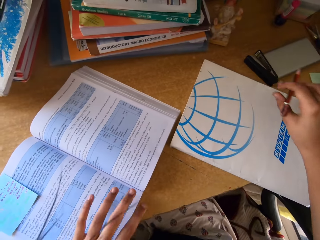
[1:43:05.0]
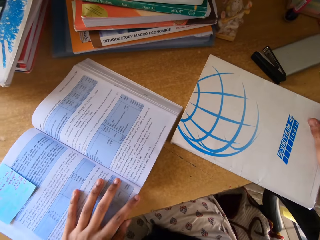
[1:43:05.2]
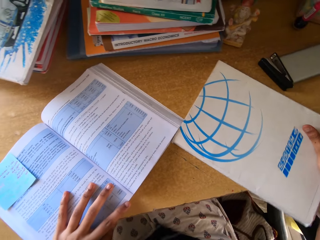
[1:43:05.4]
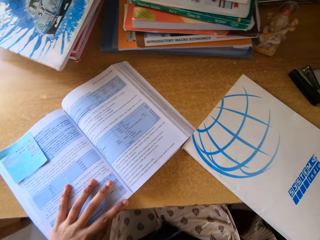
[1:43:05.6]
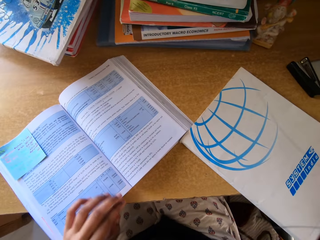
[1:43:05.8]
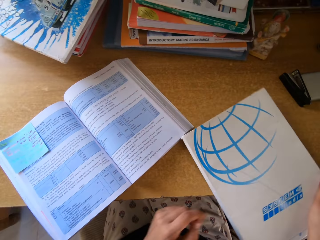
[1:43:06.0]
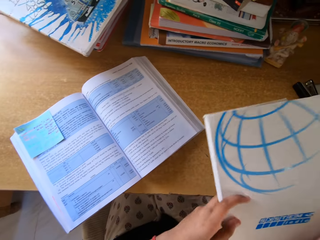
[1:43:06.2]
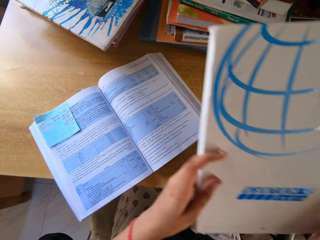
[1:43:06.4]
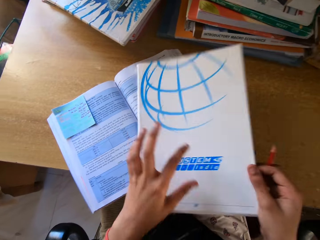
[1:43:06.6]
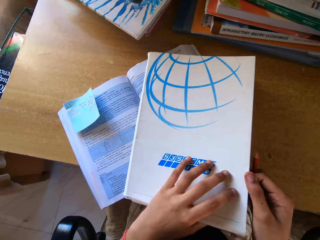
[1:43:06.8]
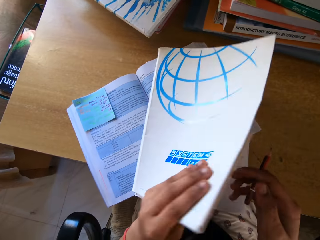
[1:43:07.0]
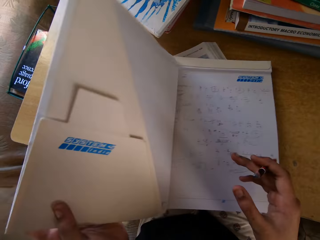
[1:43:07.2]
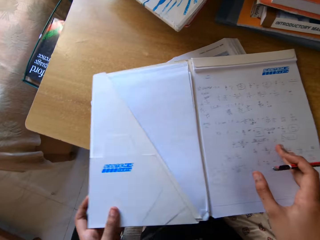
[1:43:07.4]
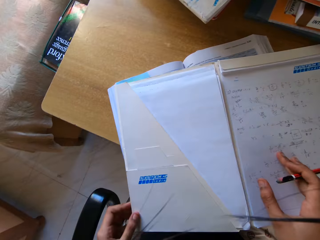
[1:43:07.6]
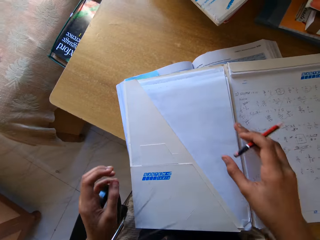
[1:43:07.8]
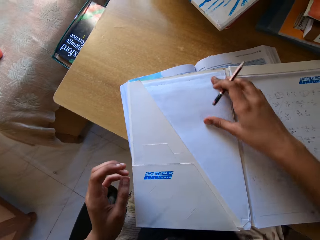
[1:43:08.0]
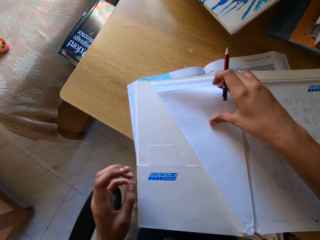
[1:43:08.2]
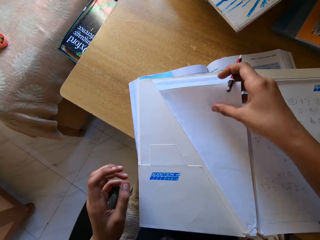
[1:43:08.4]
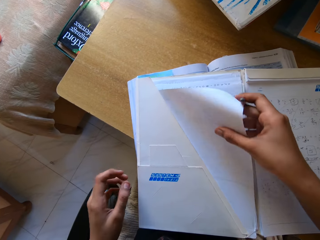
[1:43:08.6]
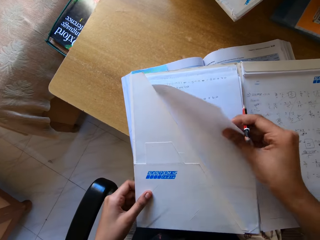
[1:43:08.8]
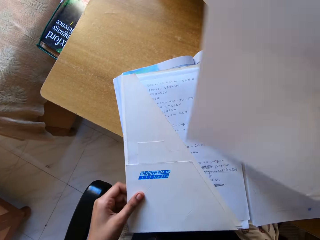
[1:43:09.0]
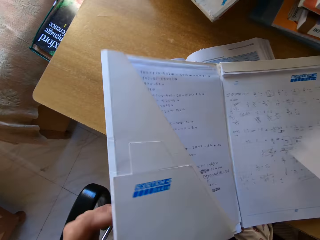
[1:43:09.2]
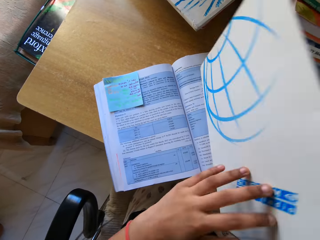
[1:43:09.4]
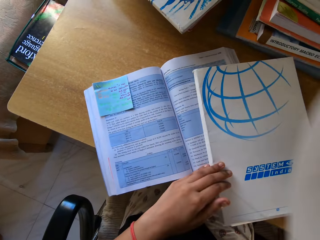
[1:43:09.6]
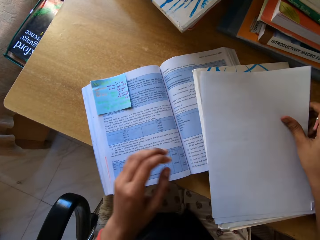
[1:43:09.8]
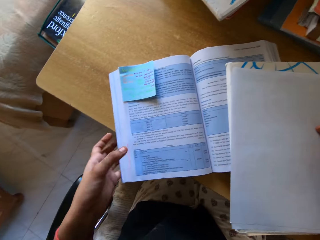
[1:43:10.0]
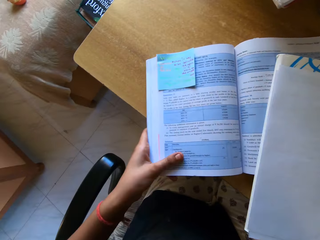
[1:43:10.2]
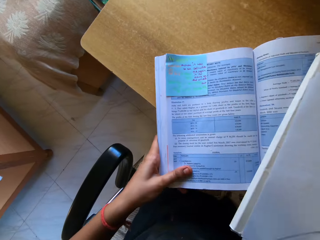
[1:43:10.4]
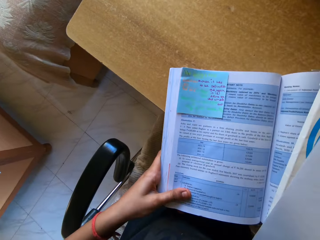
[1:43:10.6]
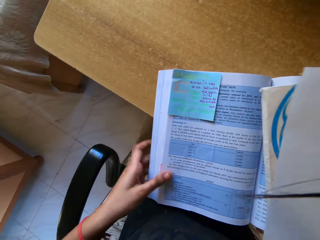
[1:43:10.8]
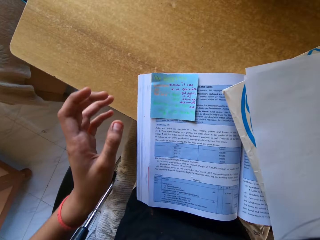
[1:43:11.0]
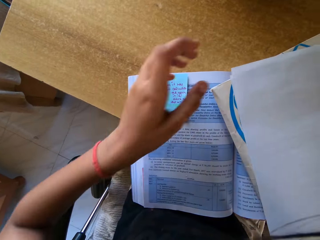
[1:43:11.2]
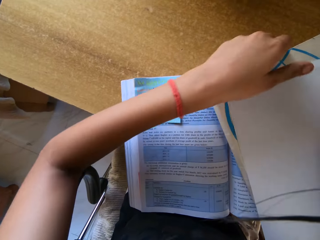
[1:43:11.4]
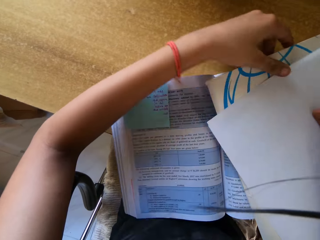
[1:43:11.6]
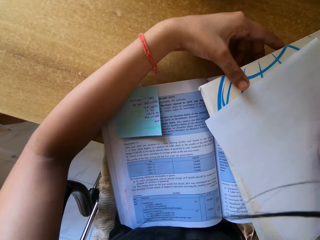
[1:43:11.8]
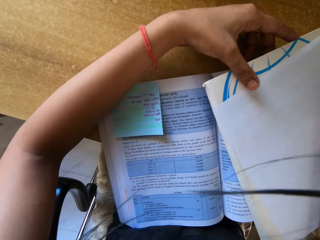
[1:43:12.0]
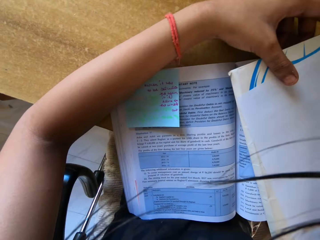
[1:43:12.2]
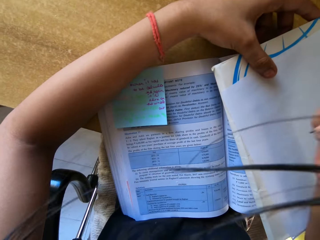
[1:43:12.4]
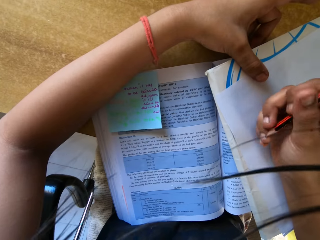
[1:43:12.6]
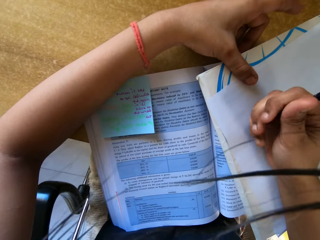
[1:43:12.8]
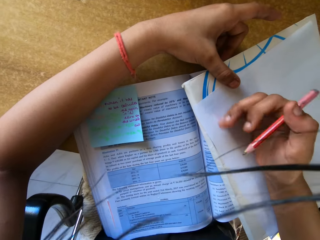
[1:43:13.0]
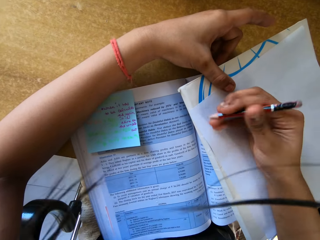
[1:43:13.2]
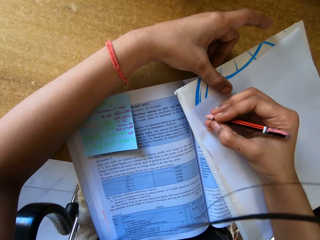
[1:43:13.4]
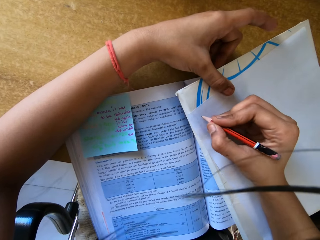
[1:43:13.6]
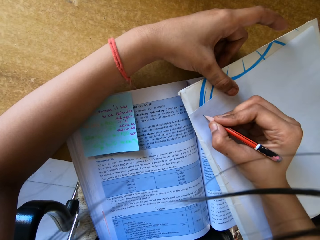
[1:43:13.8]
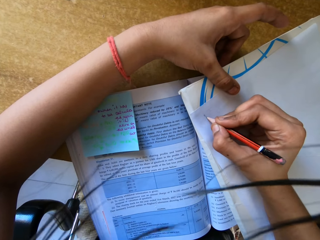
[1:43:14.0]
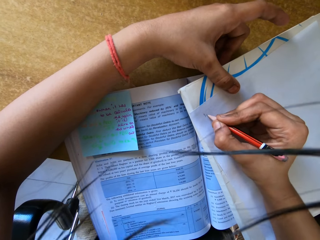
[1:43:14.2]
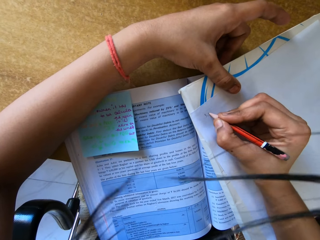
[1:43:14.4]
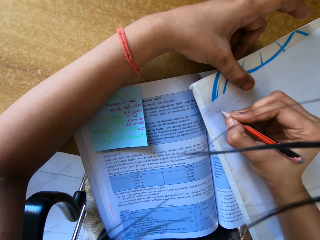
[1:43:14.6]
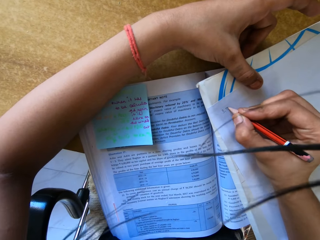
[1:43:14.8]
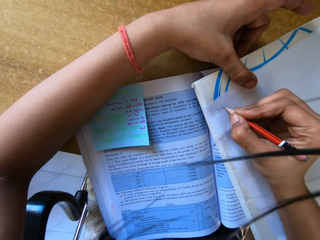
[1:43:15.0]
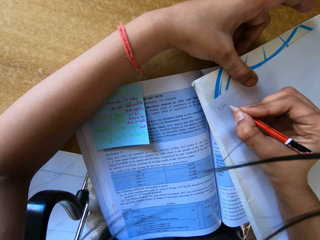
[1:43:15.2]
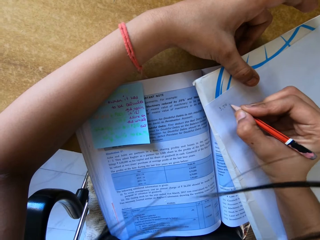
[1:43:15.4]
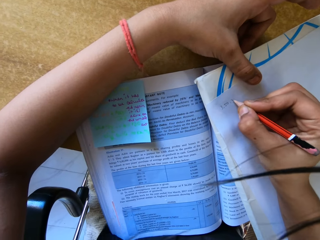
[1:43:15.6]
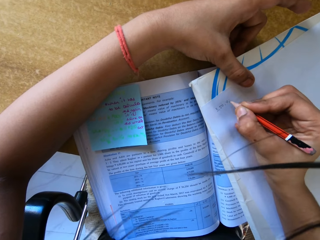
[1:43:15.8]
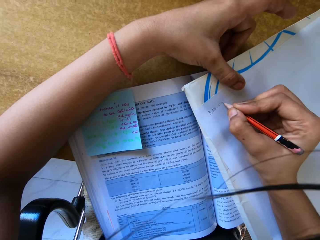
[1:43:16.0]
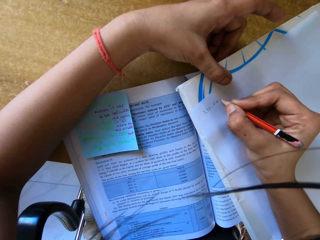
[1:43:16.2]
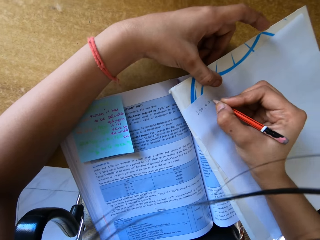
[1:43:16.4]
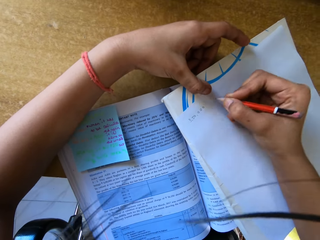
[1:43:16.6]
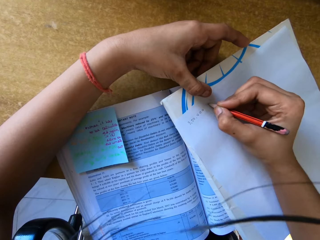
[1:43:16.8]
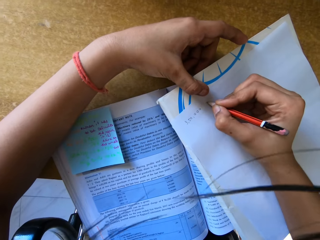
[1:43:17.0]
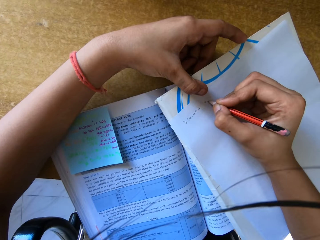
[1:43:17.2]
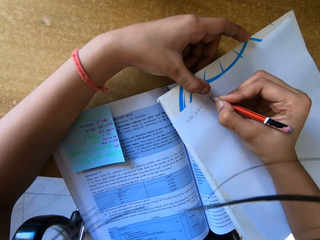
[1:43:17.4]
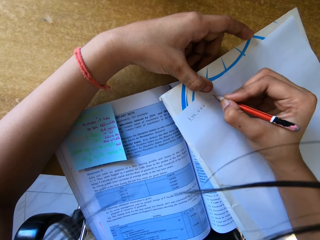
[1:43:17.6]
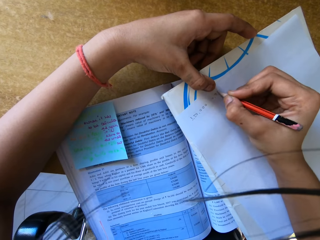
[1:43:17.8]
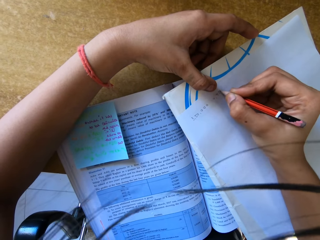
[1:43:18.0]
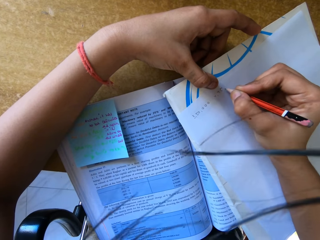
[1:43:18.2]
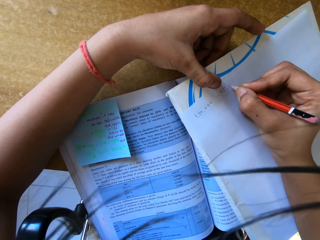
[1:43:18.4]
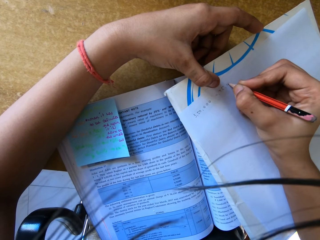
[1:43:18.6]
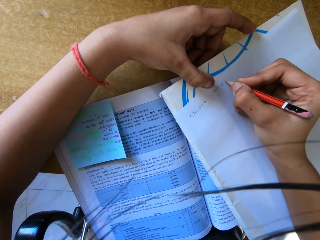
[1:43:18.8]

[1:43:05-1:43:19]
The camera wearer moves the stapler on the table by hand. They move a book on the table, lift a book, and put the book on a book. They open the book, remove a paper from the book, and close the book. They put the paper on the book and move the book on the table by hands. They write on the paper.

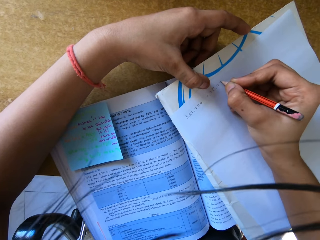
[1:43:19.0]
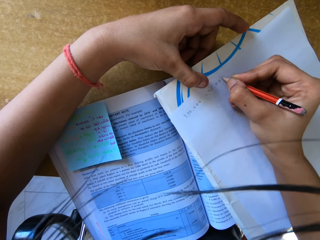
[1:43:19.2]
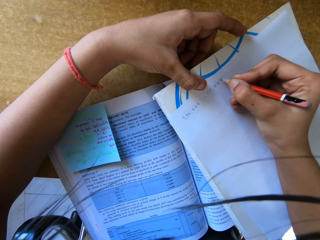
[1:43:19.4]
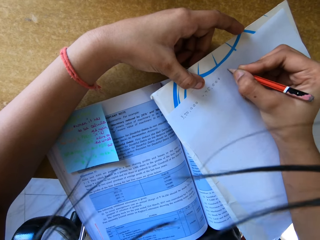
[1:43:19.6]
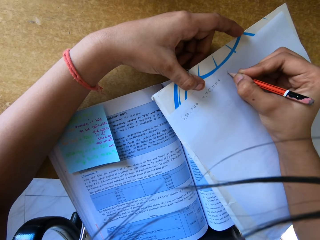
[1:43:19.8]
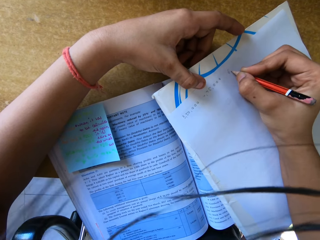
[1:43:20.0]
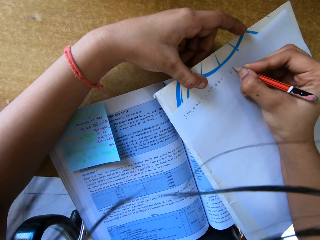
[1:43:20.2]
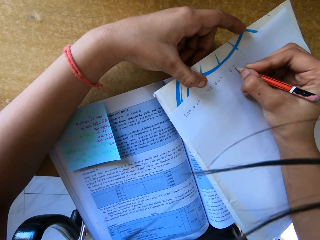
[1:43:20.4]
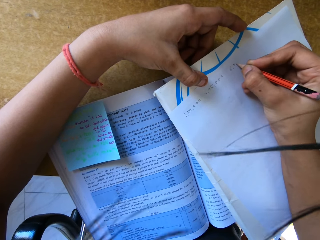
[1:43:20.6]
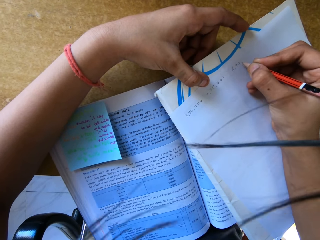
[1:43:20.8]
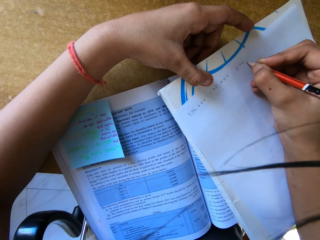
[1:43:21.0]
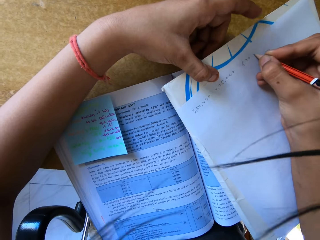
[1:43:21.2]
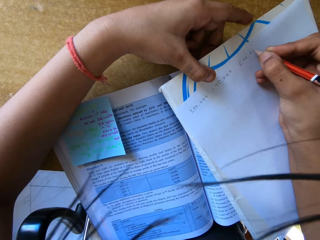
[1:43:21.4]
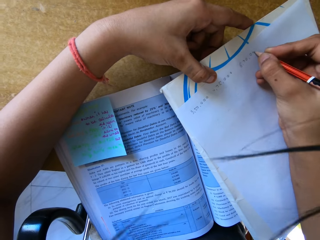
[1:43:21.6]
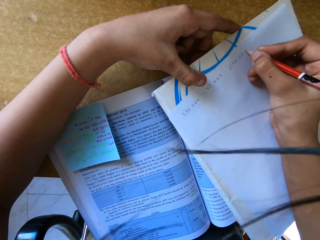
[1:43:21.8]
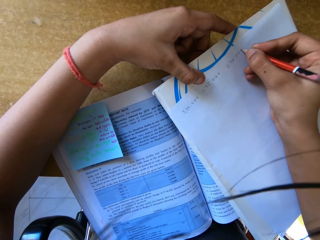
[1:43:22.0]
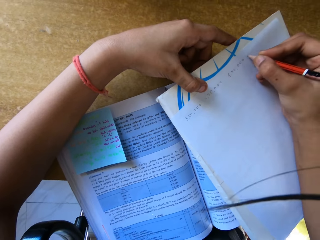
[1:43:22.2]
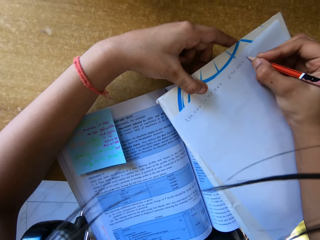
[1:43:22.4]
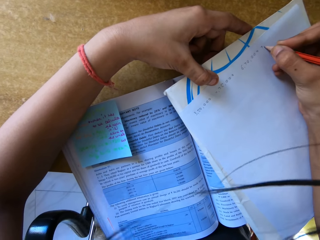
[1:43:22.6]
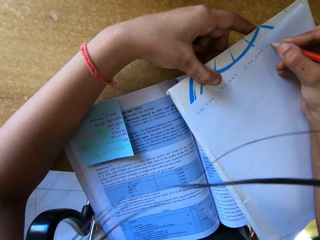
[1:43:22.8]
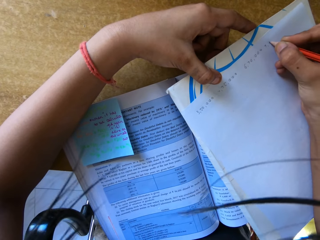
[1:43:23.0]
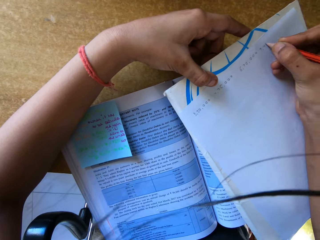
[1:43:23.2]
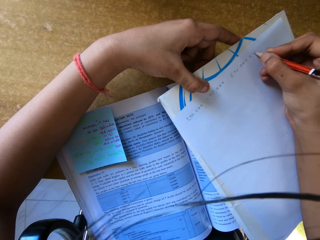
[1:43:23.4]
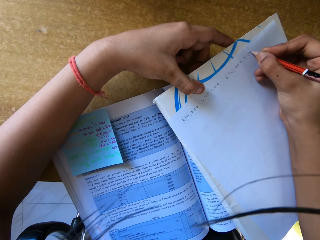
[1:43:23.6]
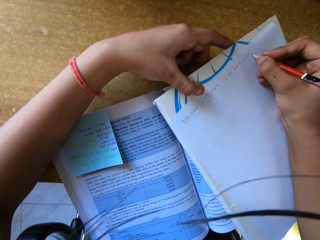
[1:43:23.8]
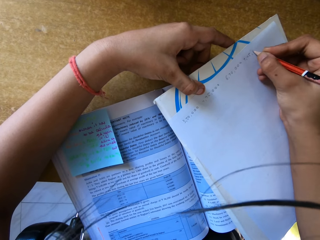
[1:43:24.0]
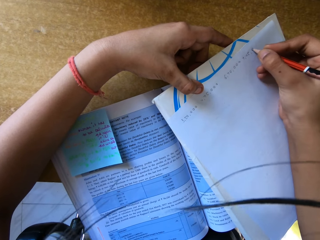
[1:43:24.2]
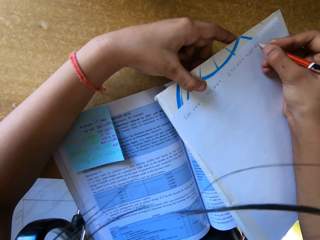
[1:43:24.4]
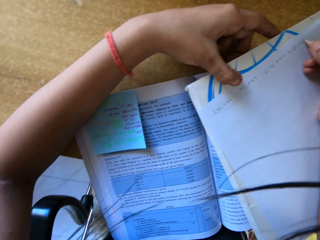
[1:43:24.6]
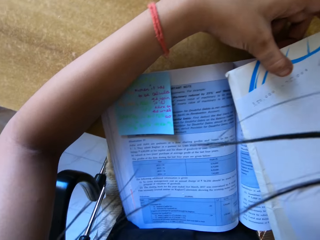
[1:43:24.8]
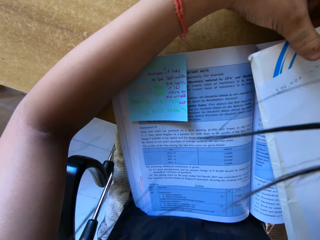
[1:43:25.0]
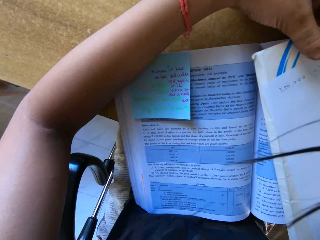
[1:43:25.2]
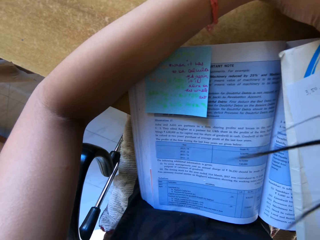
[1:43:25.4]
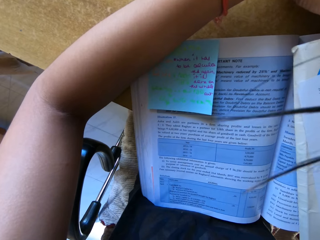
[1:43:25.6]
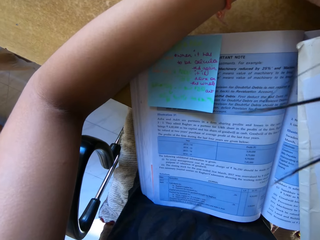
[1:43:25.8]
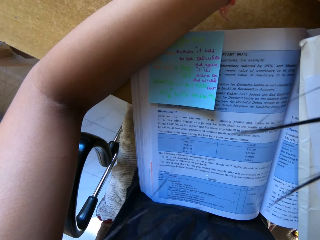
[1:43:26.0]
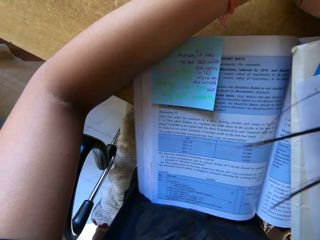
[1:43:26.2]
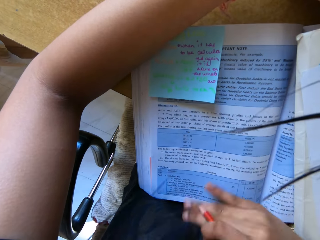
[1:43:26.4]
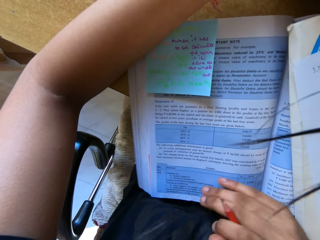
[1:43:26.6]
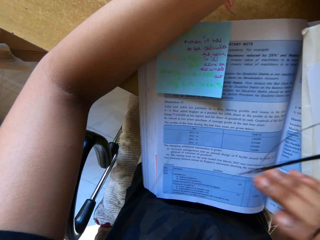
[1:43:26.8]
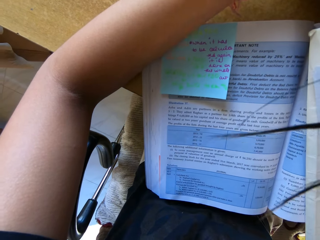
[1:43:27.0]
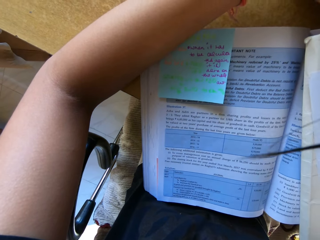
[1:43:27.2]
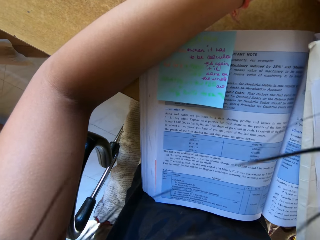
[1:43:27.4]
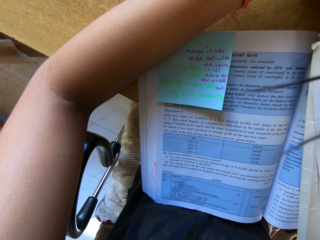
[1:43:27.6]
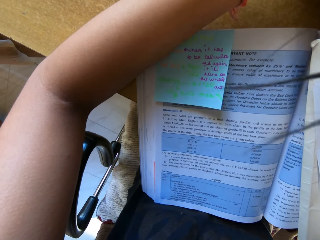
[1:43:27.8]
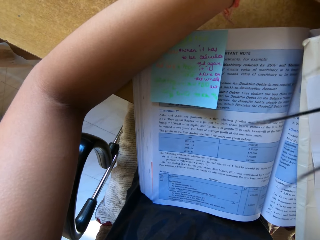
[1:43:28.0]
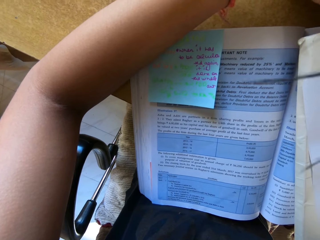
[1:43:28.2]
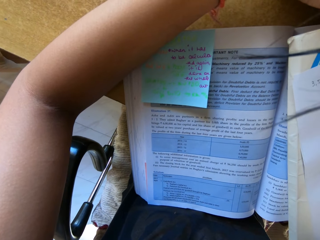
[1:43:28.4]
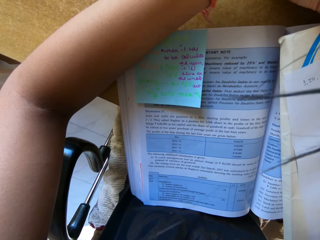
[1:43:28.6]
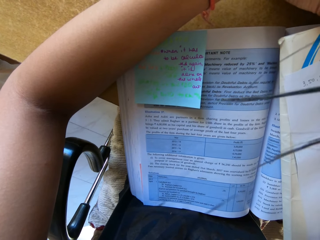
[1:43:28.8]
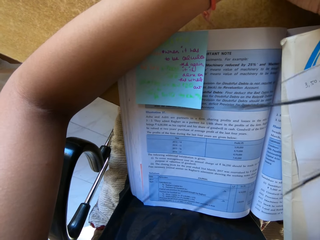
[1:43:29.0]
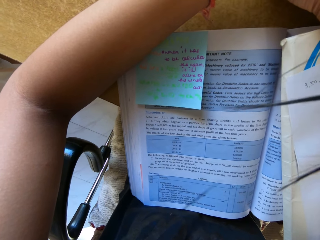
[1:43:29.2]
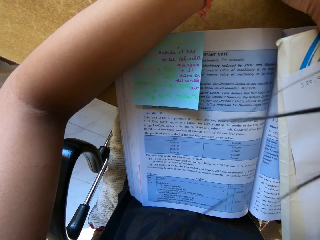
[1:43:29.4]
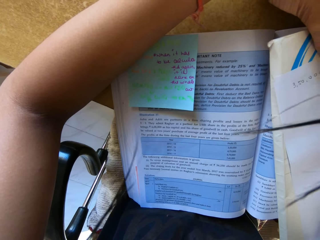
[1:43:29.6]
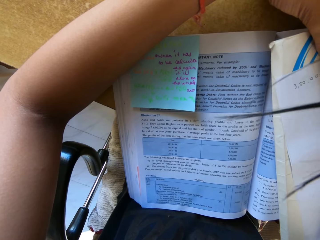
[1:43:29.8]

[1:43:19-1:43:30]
The camera wearer wipes dirt off the textbook. They write with a pencil.
